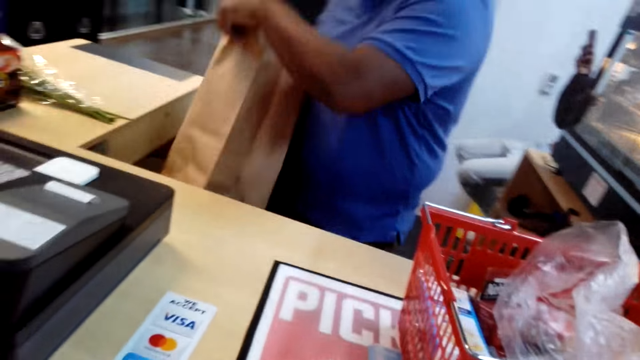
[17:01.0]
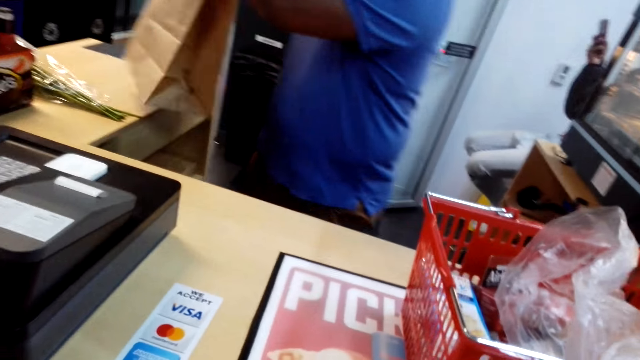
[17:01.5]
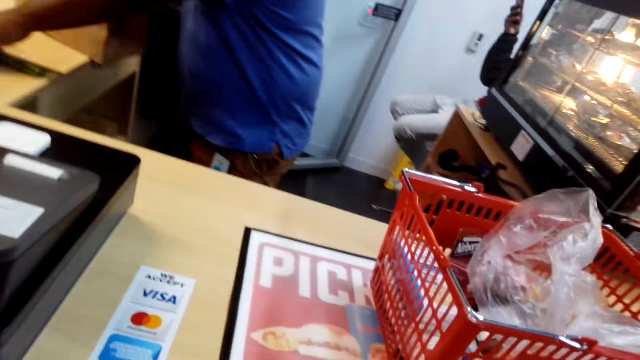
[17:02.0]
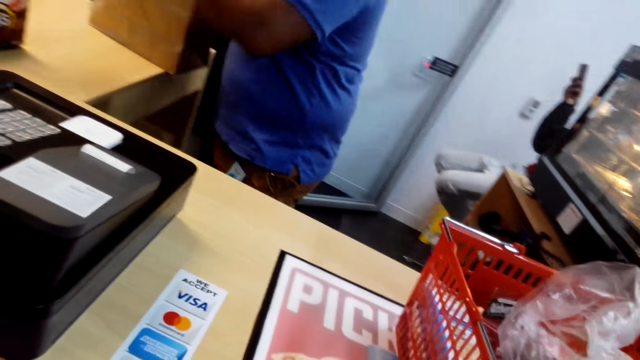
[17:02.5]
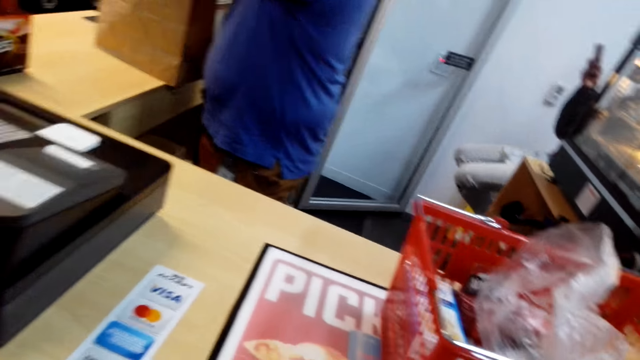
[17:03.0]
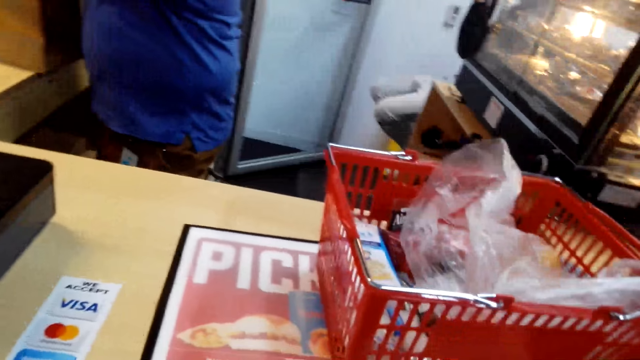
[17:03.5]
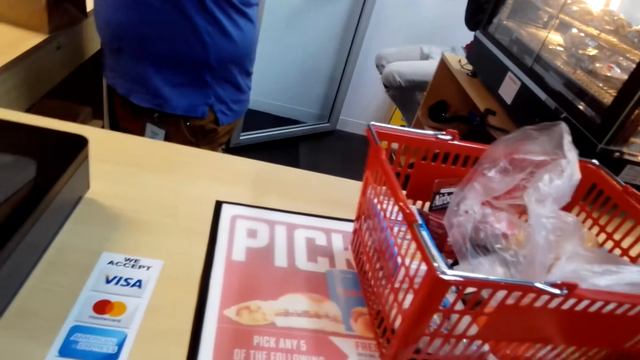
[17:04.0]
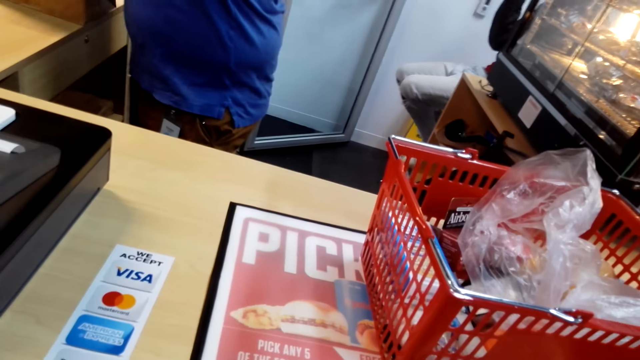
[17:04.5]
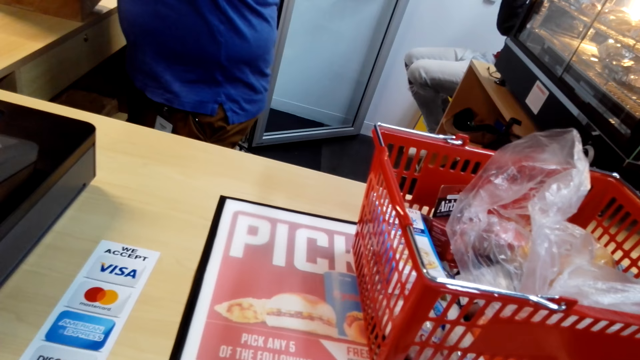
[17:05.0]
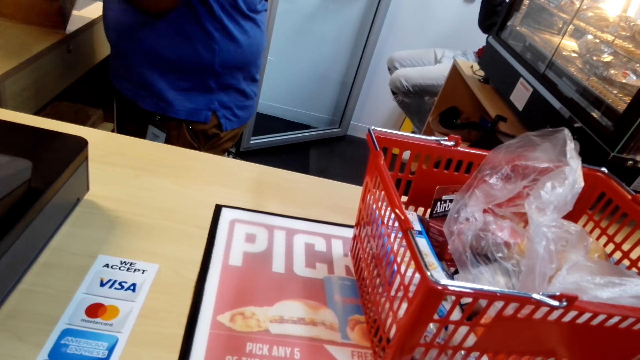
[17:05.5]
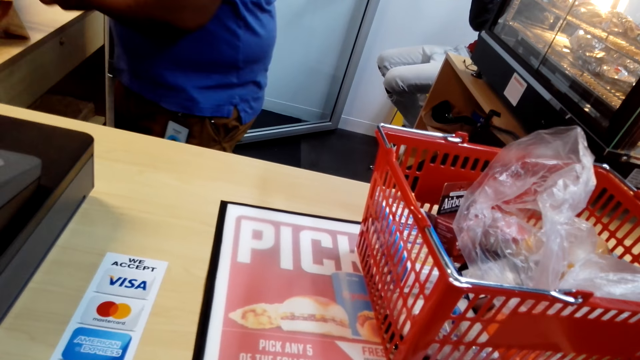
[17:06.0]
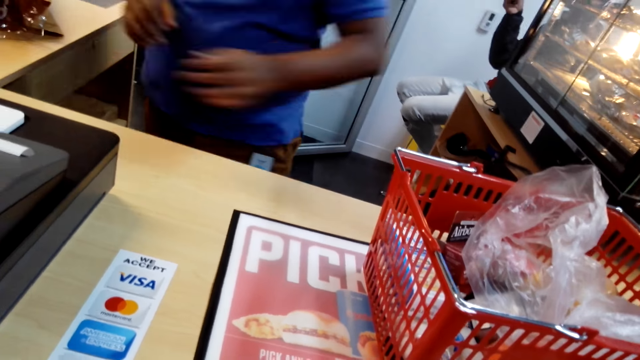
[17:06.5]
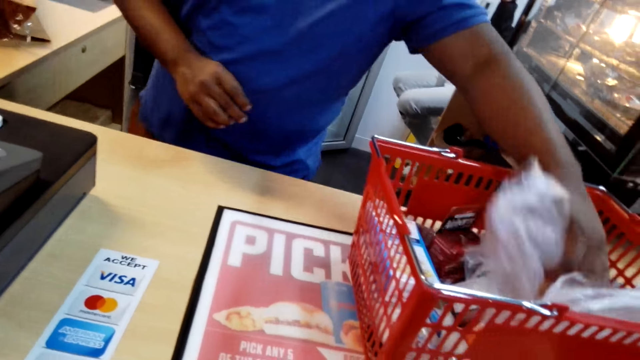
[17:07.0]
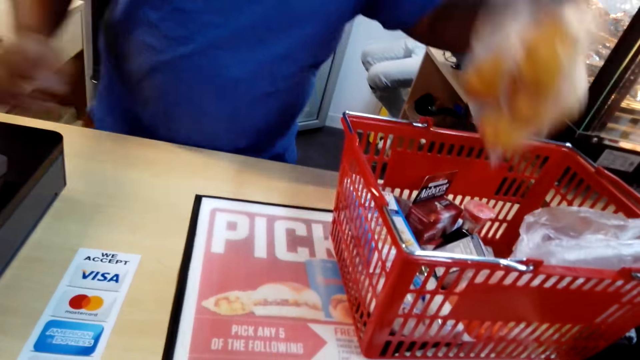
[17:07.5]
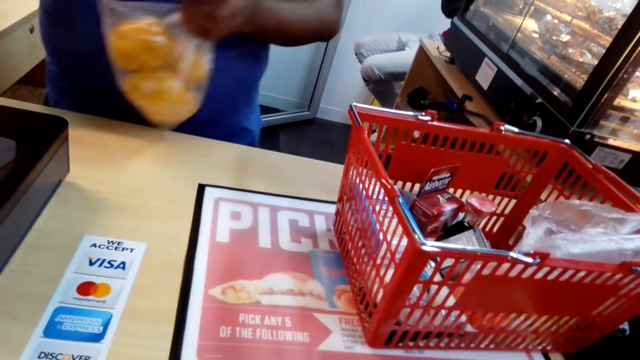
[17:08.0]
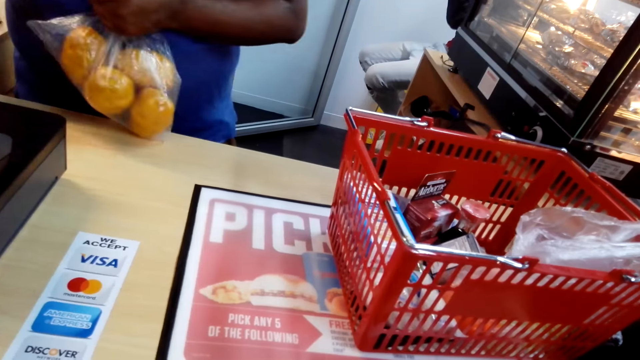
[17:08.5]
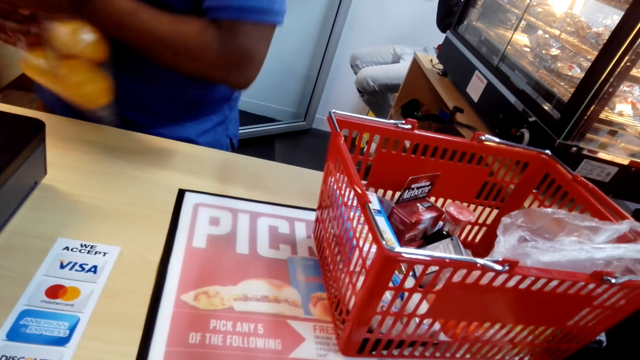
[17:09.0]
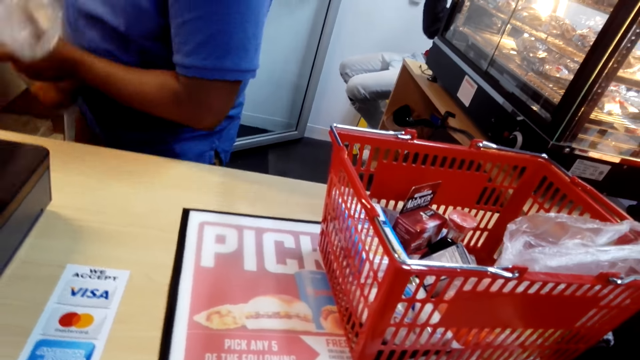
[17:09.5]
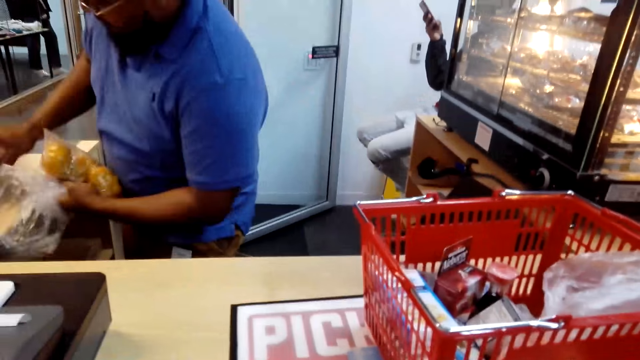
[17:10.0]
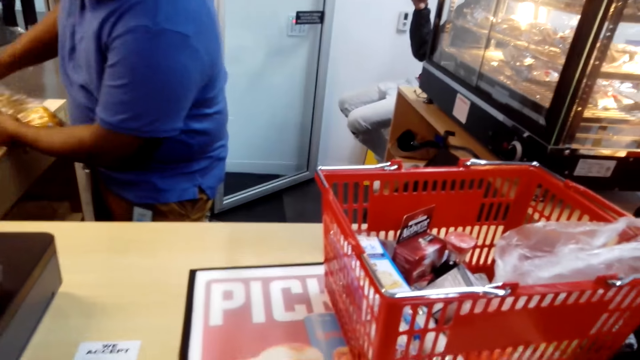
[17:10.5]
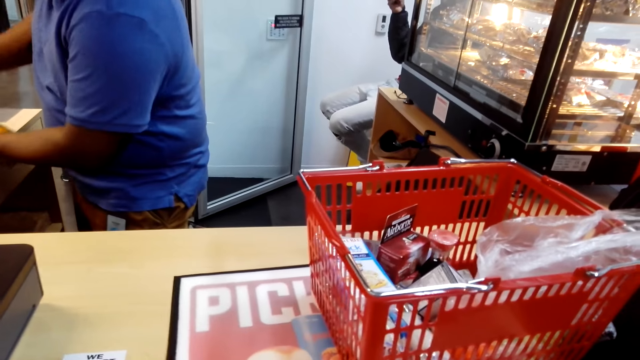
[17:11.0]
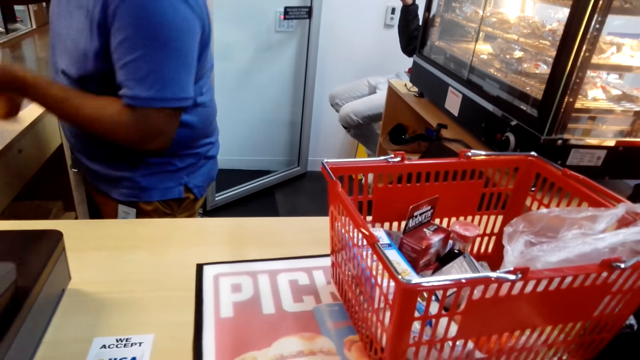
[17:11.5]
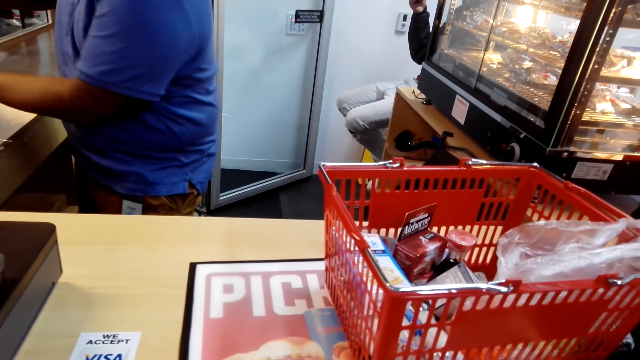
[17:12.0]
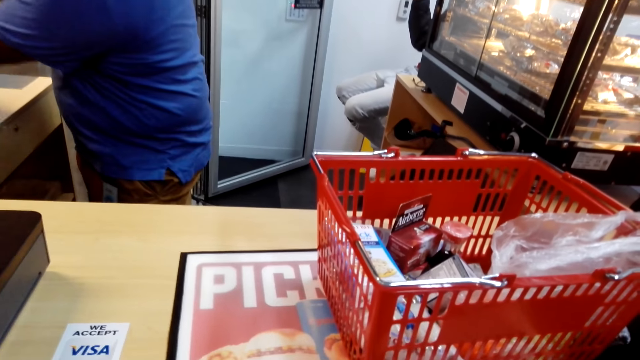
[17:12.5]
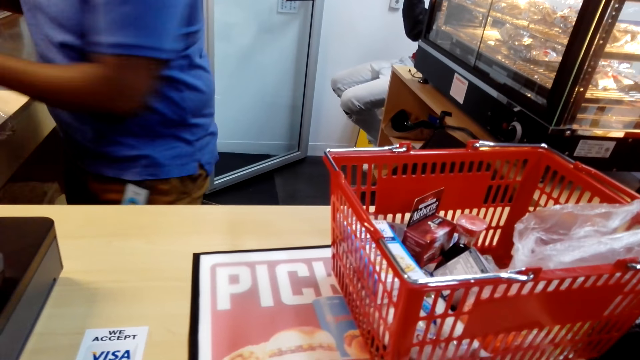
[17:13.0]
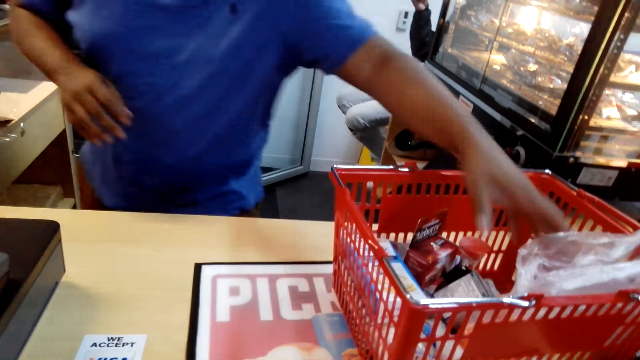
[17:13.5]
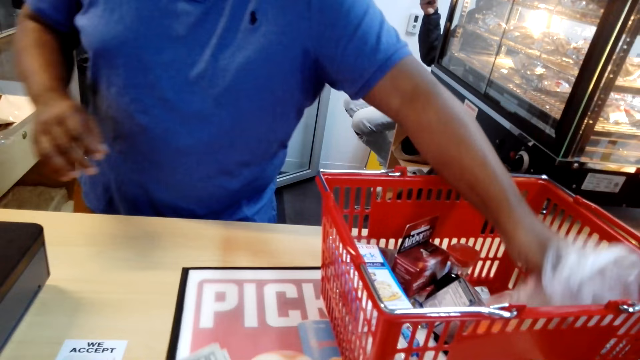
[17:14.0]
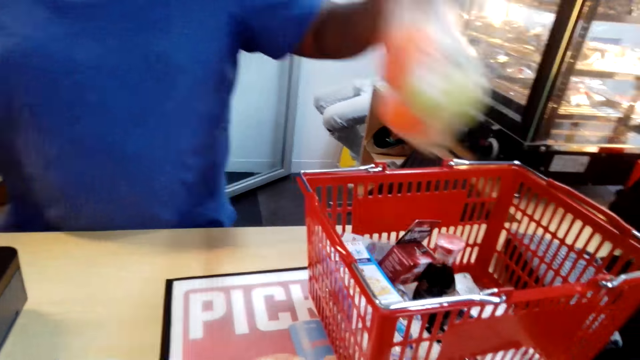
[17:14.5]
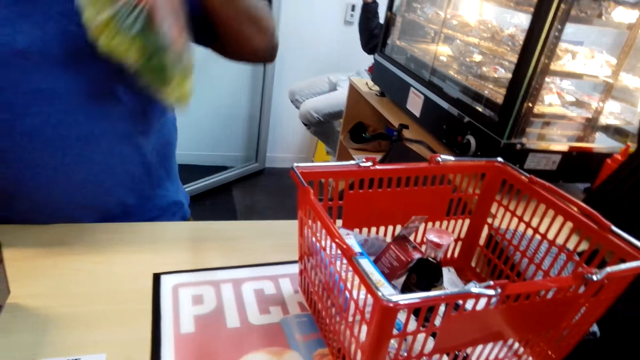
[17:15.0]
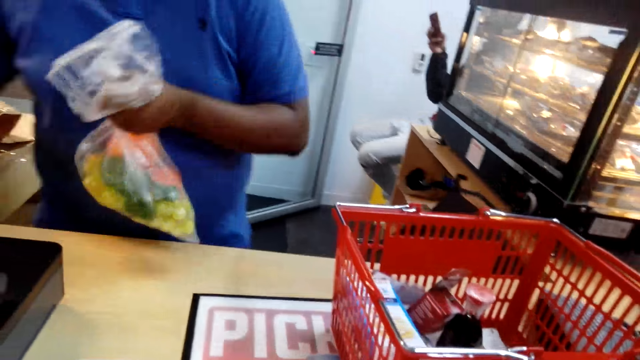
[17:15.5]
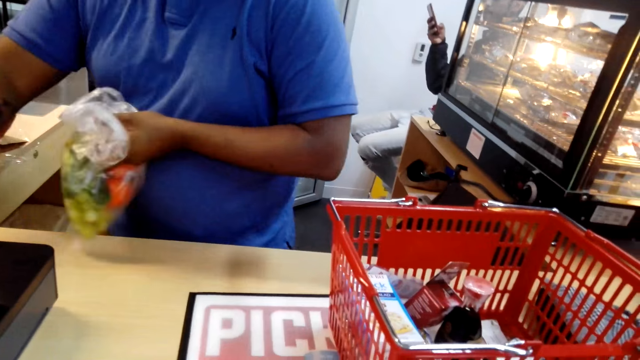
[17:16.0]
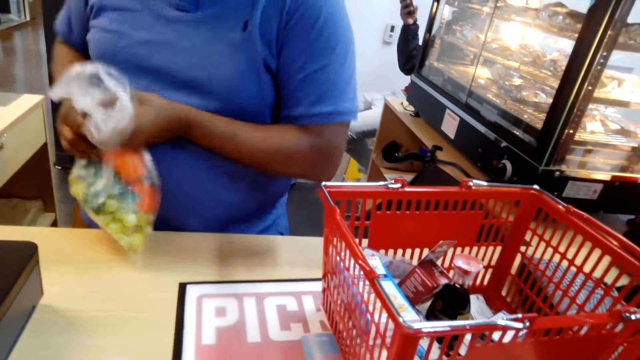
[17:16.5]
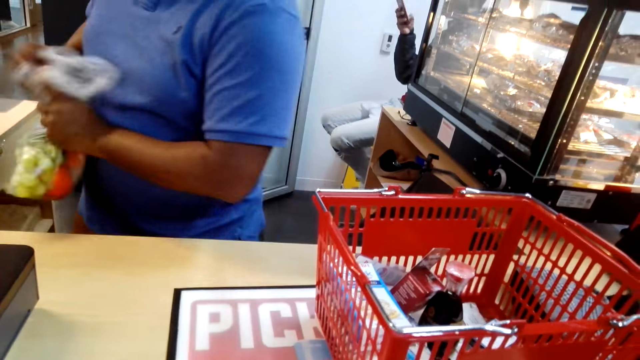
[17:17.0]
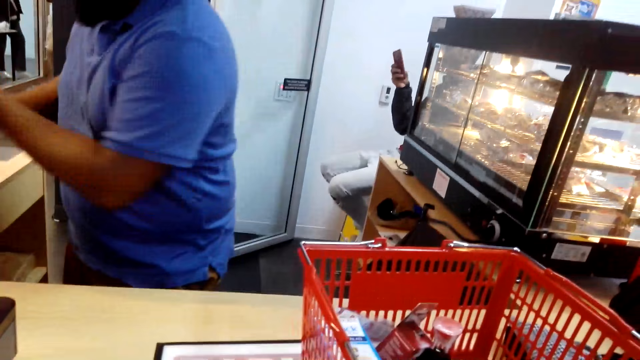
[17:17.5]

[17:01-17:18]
A man drops the packaging paper, drops the flower and picks up the fruits. The man calculates the items on the computer, drops the fruits and picks up the fruits.

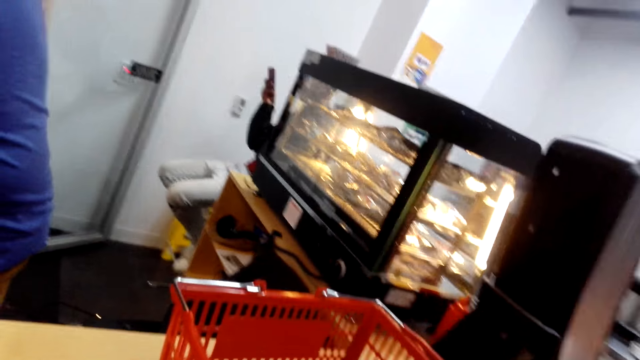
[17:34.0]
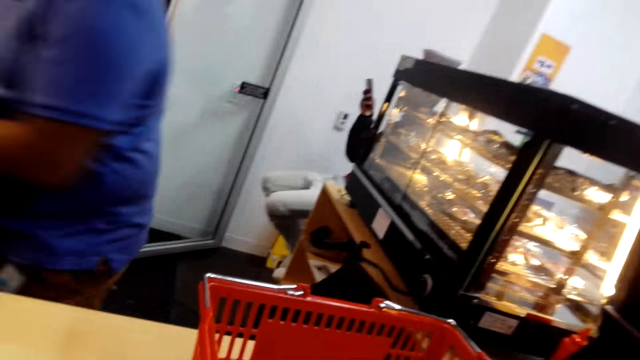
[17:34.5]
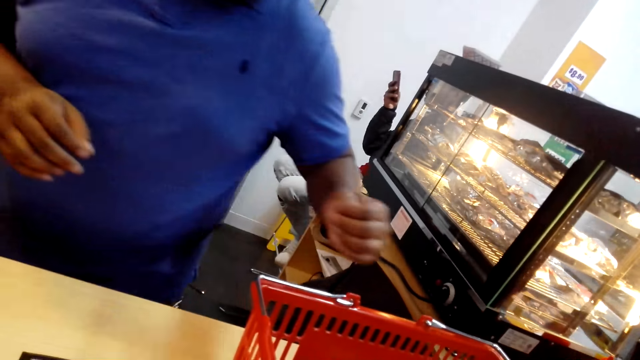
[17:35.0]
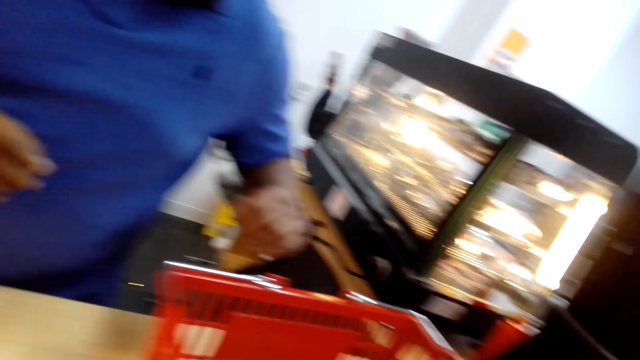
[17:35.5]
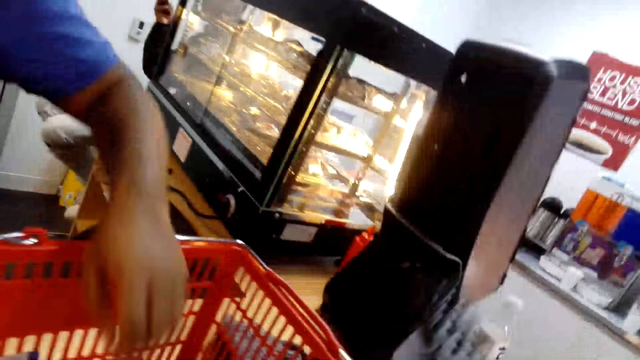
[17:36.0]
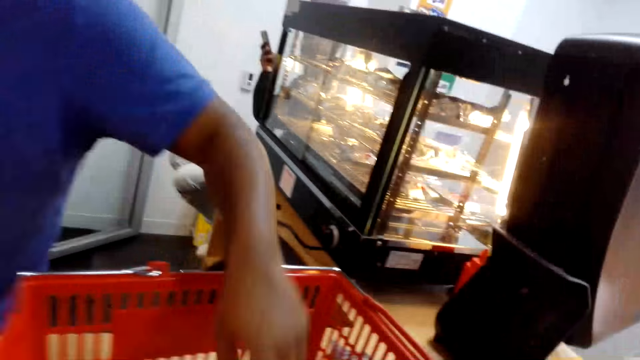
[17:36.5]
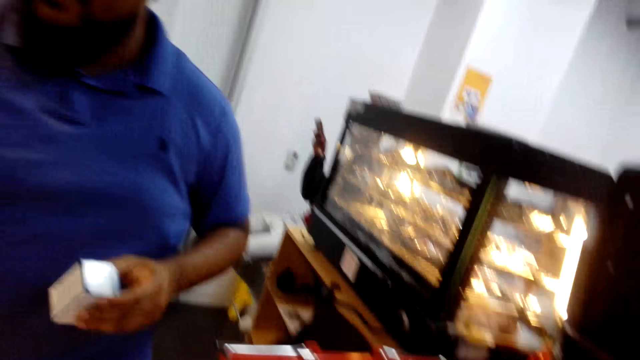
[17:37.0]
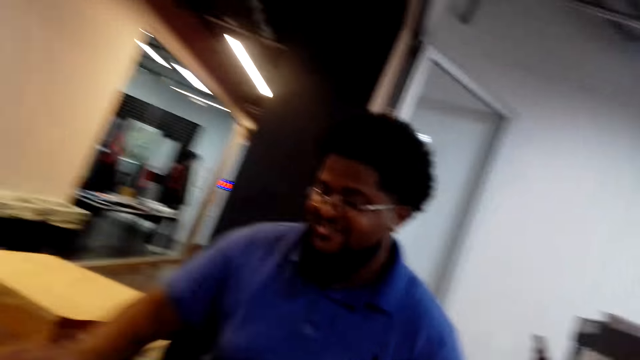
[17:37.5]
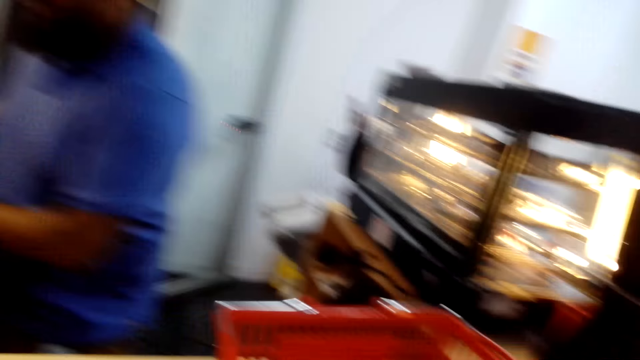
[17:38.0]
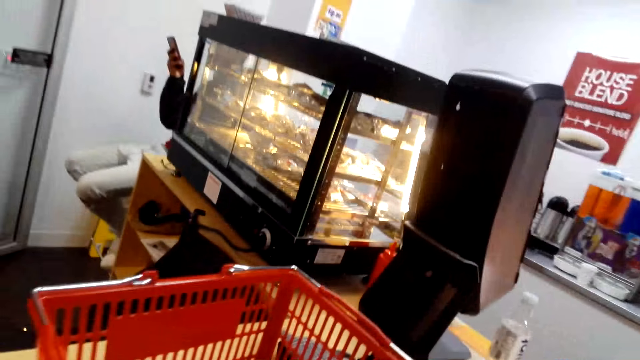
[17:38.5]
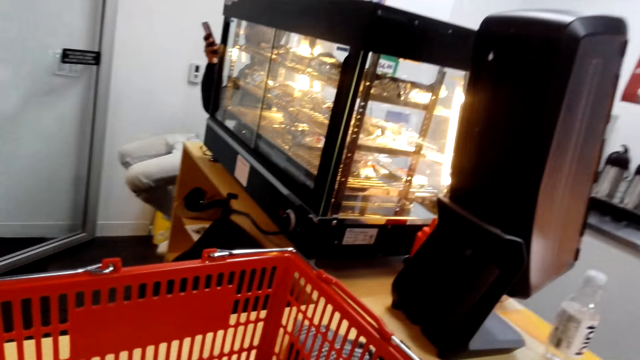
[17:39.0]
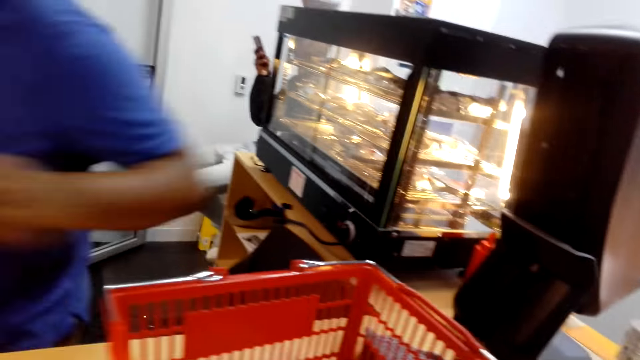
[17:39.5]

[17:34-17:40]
The camera wearer moves the hand. A man picks up the goods and drops the goods.
